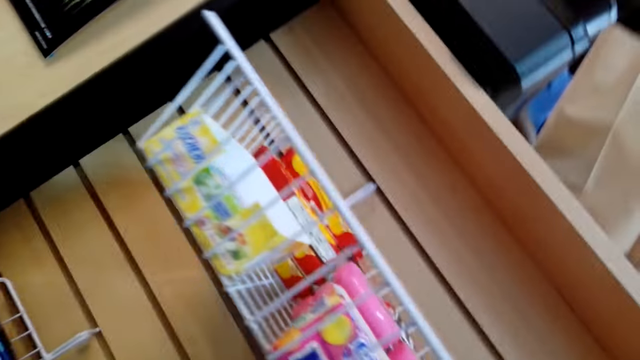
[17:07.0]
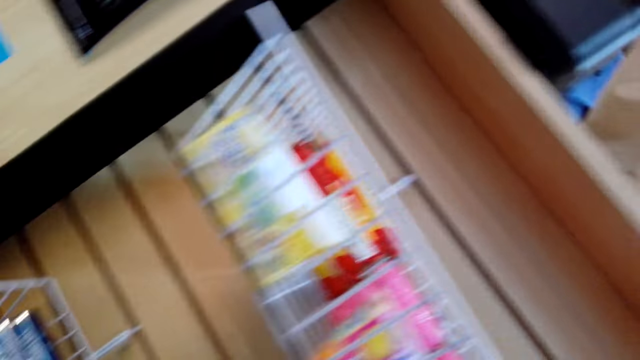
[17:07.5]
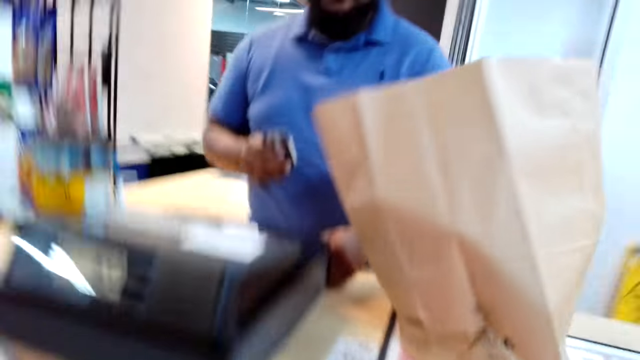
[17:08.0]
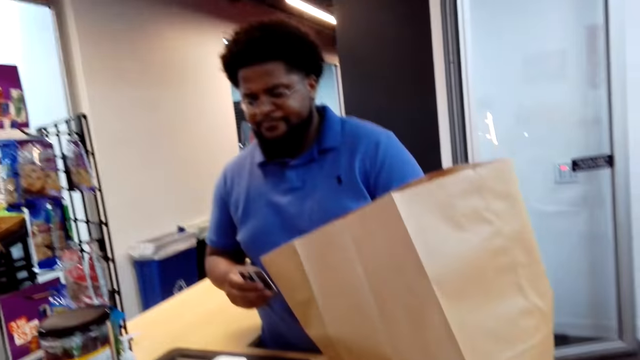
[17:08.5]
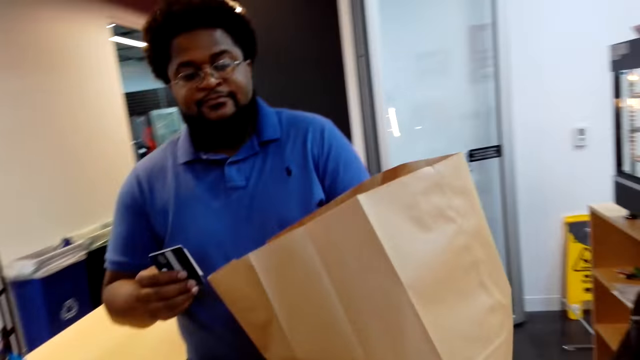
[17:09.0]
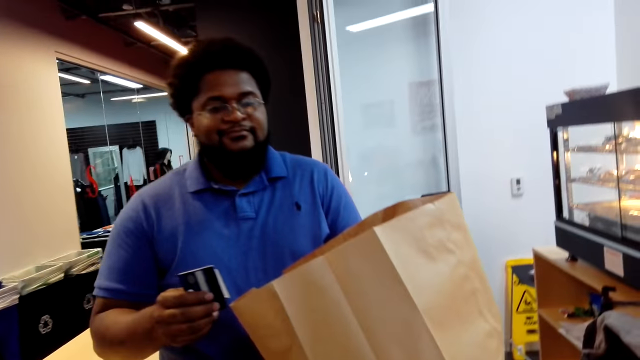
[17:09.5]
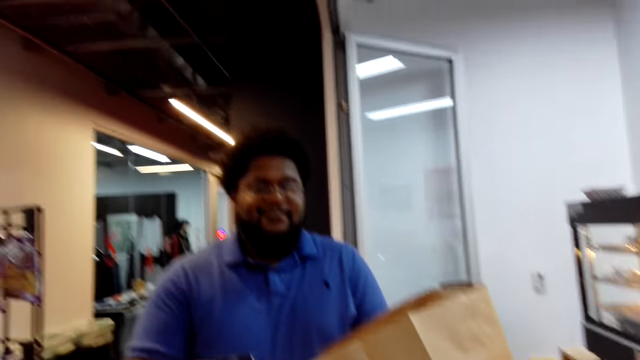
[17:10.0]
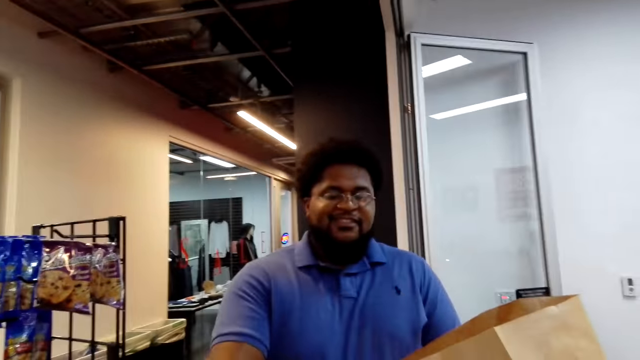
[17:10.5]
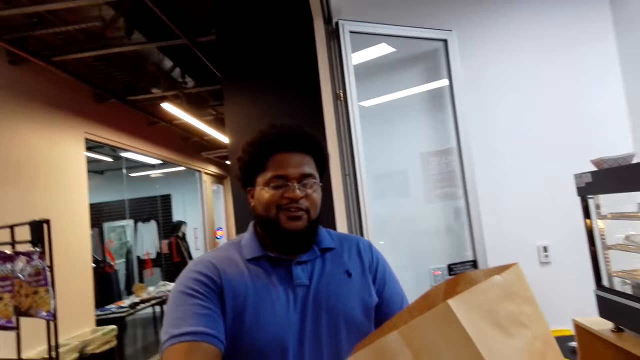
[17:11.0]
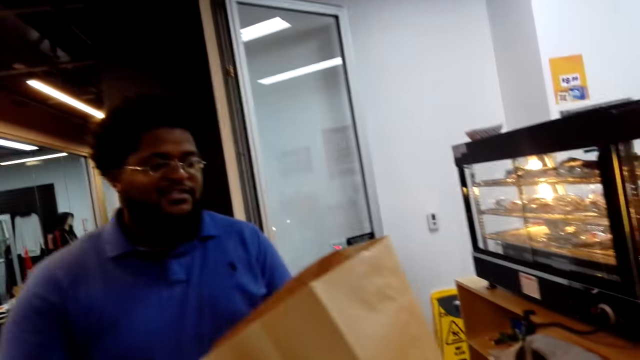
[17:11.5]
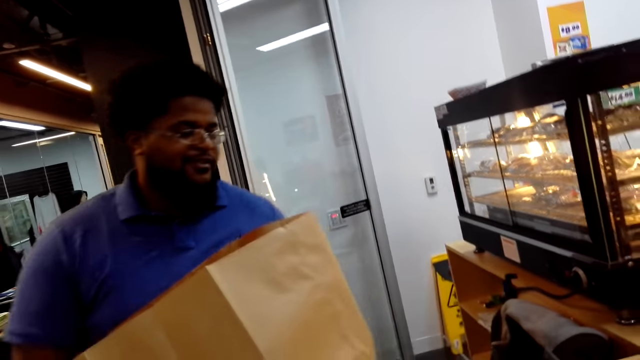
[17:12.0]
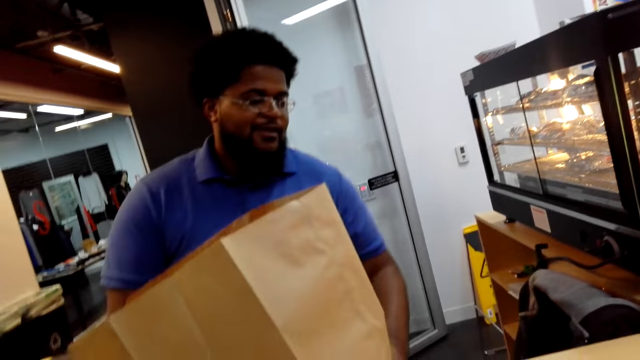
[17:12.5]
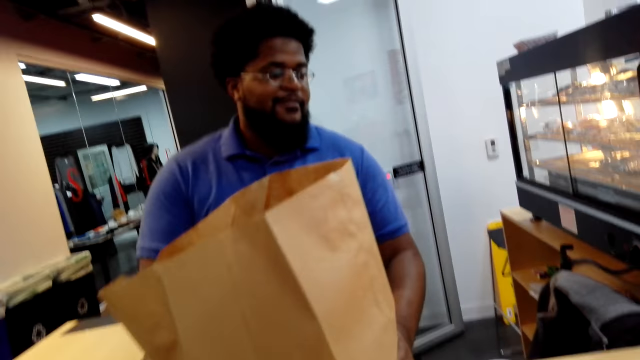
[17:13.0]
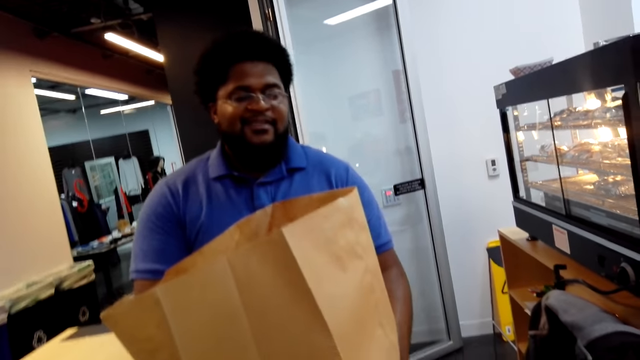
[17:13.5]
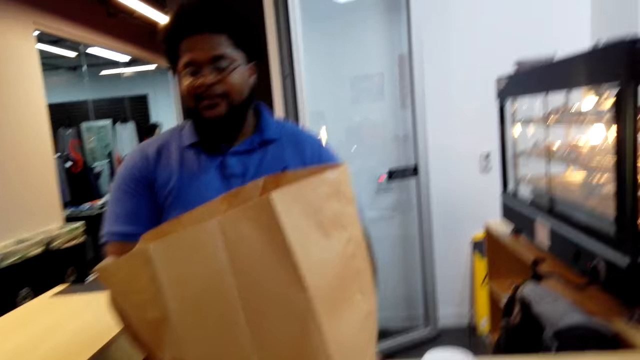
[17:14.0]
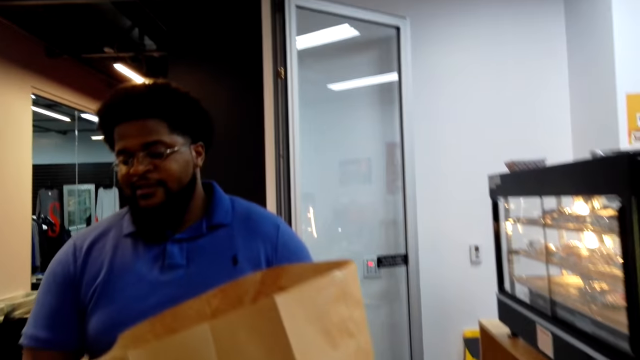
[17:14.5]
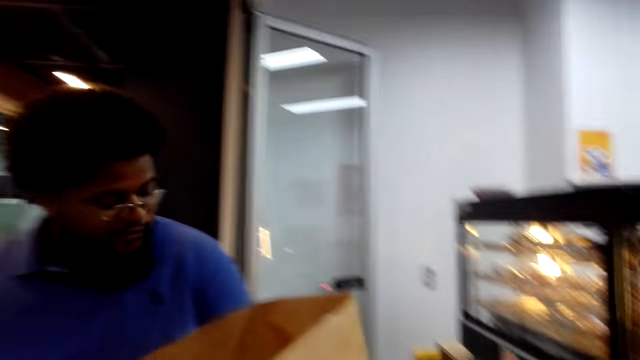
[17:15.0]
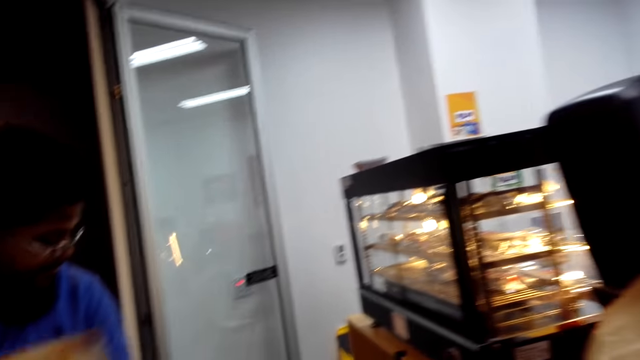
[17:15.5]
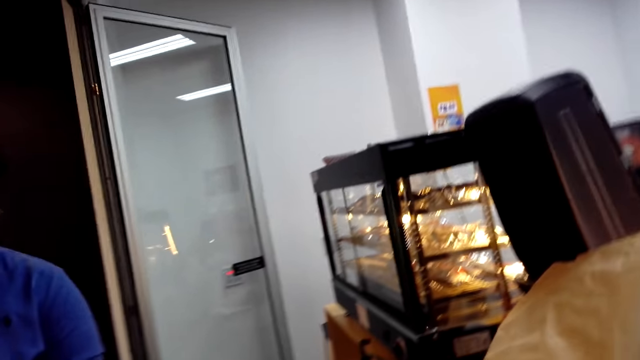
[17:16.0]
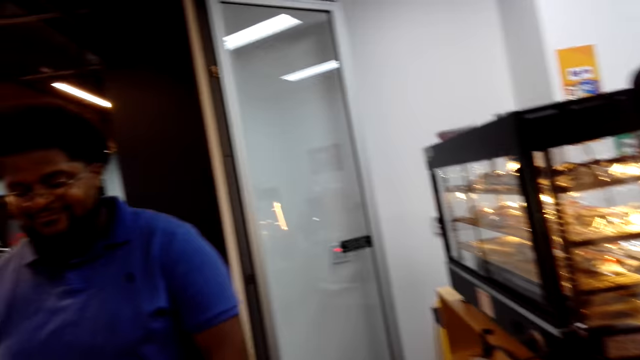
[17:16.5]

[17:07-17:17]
The man holds the card and hands the camera wearer the card.

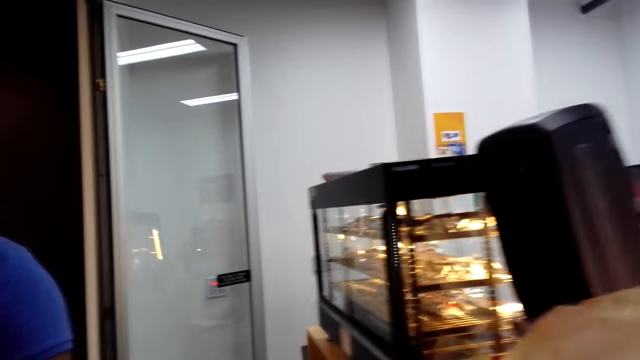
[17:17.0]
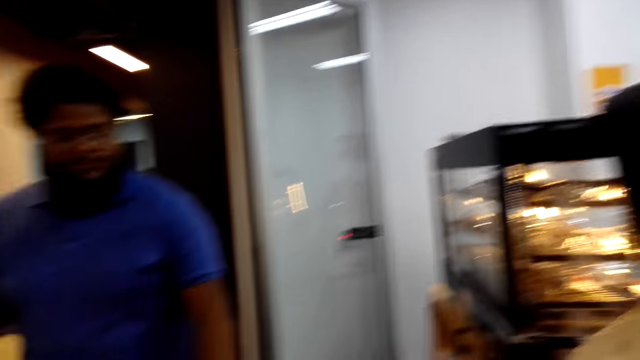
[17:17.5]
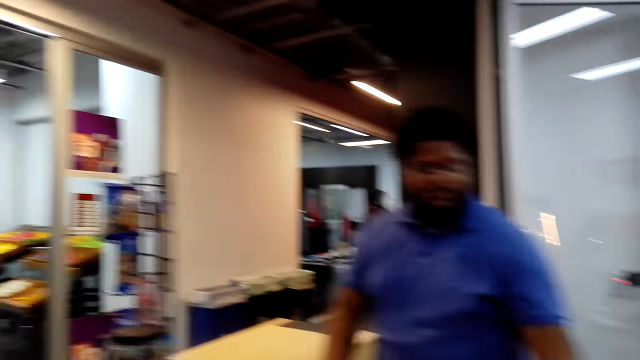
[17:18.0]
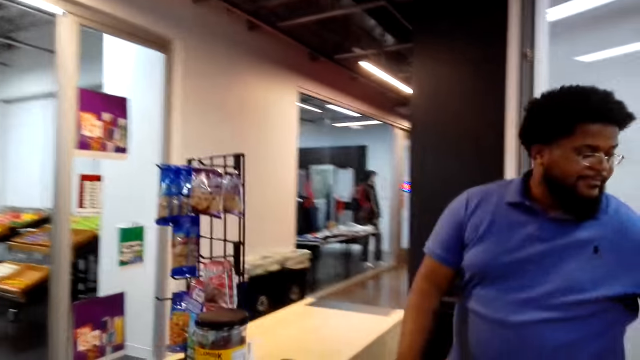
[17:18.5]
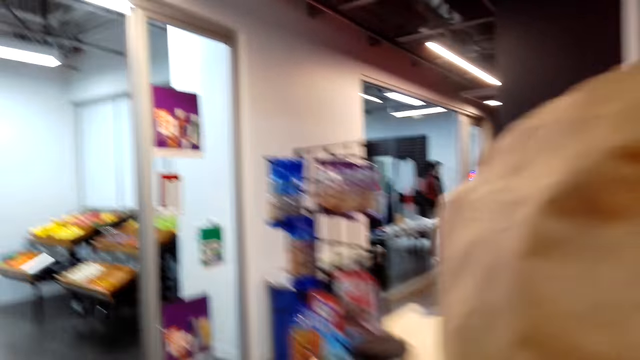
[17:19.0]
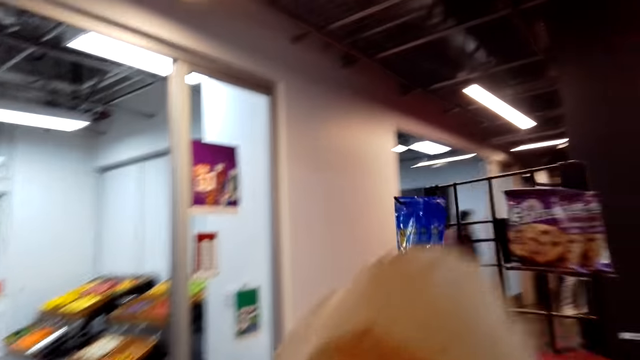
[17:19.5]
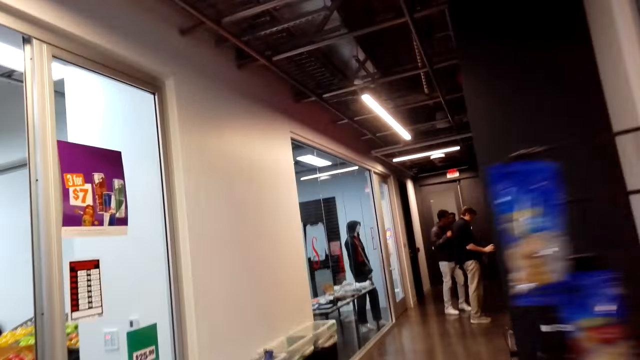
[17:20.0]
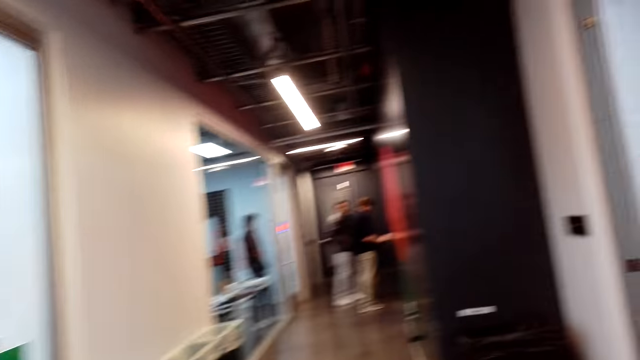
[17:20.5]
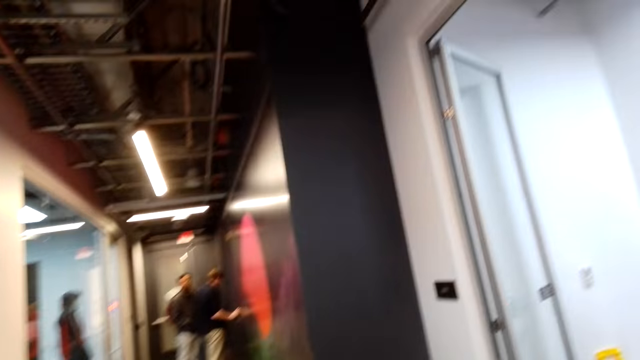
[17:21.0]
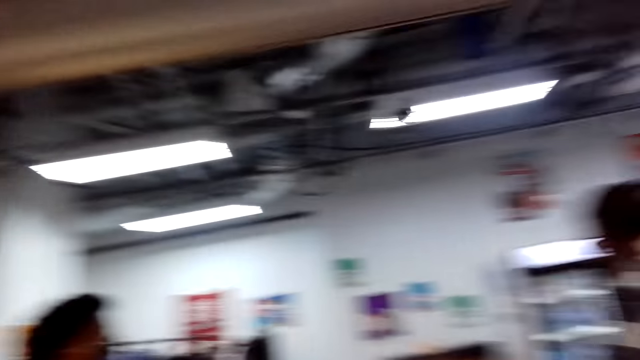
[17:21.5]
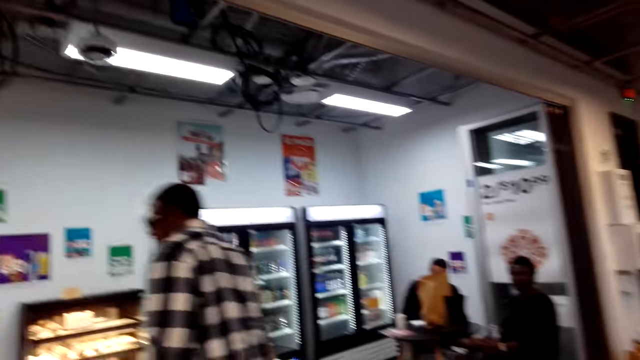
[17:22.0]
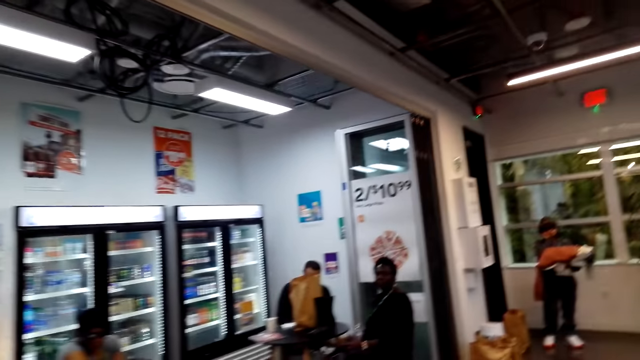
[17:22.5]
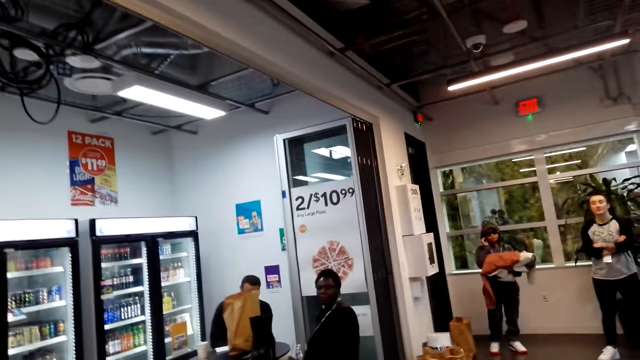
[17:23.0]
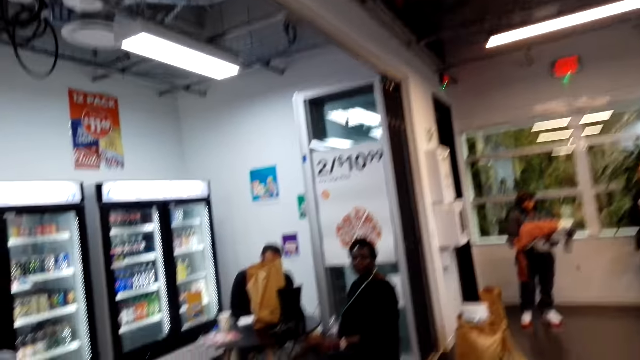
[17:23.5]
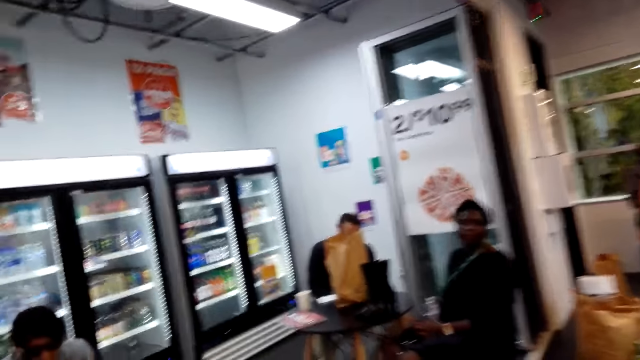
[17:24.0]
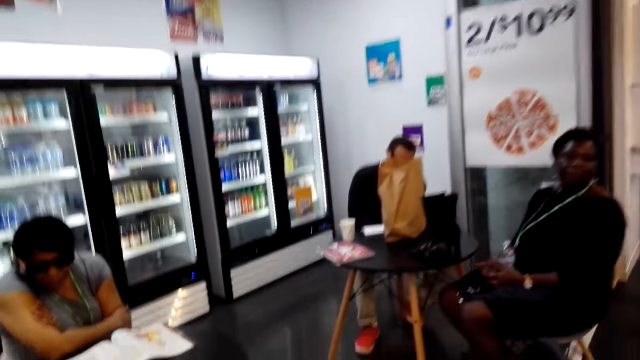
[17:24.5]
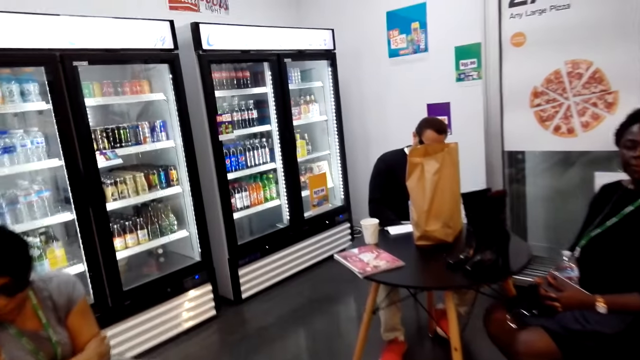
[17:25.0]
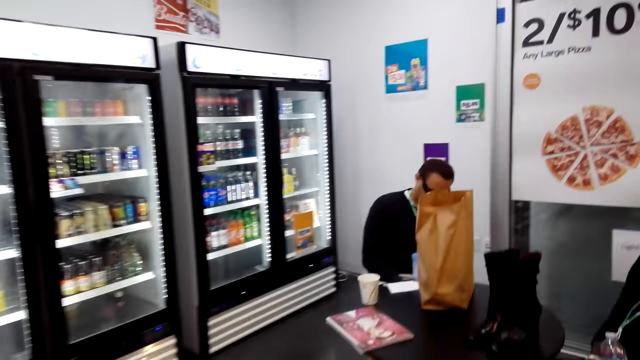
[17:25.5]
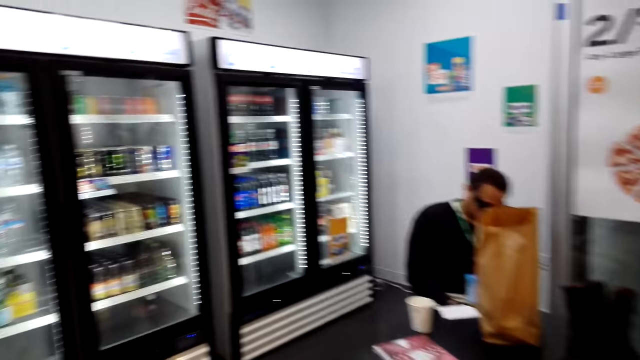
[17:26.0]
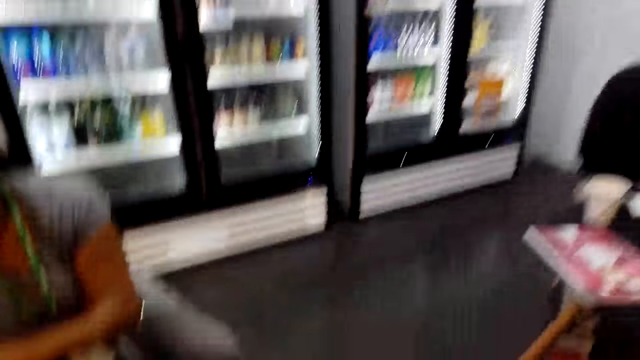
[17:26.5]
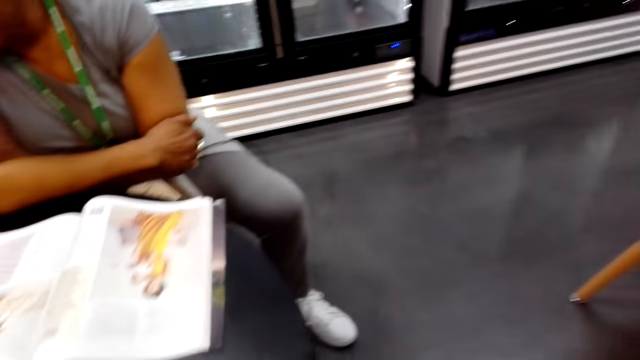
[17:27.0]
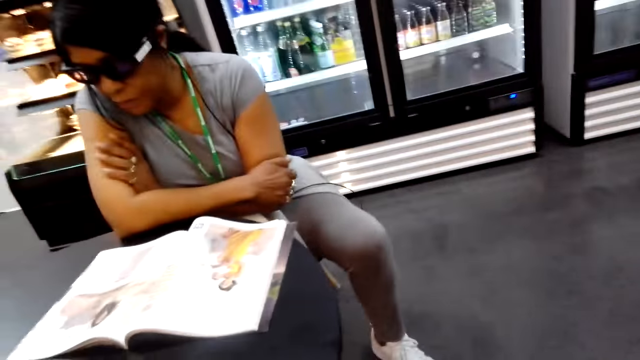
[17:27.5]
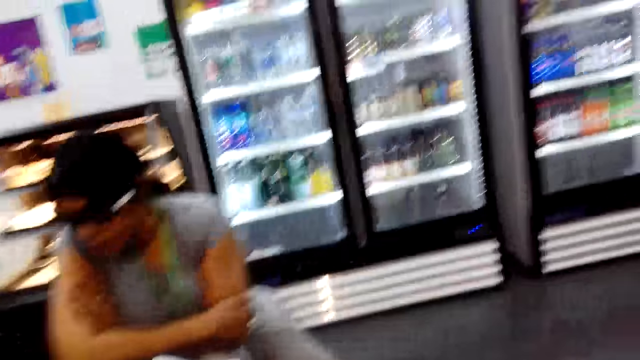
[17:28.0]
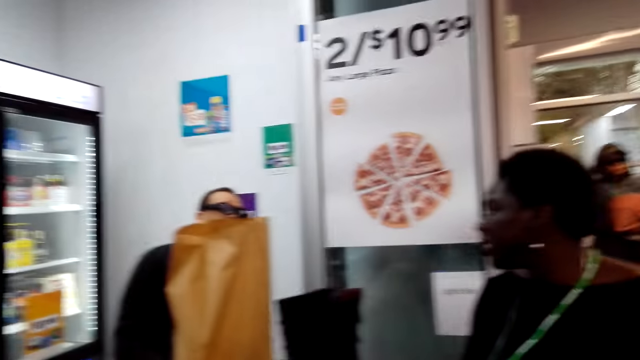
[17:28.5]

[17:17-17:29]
The camera wearer picks up the bags from the counter. They walk from the counter out of the mart. They walk back in the mart. They move to the table.
